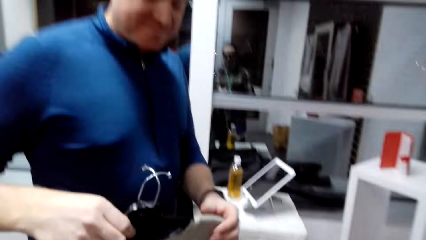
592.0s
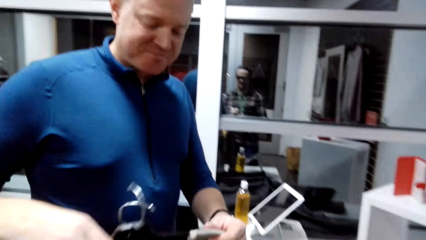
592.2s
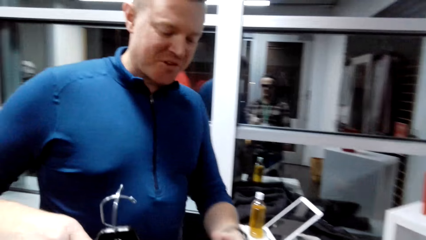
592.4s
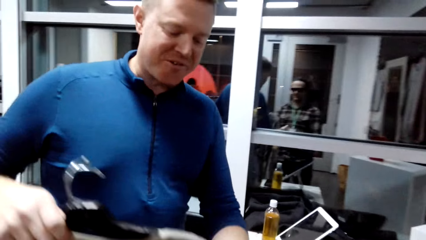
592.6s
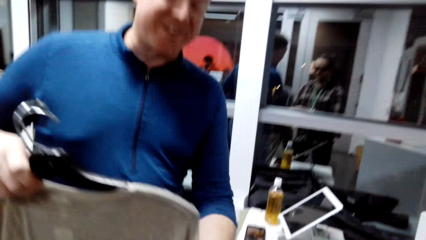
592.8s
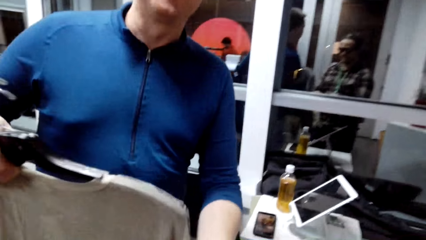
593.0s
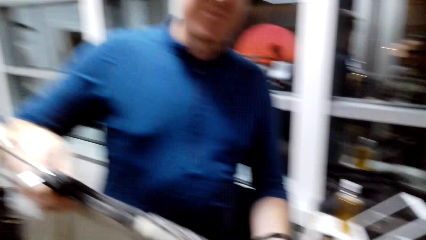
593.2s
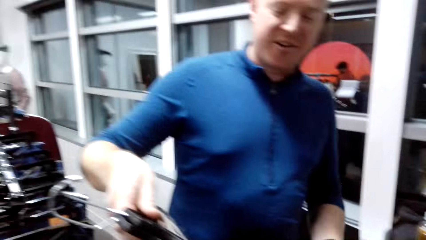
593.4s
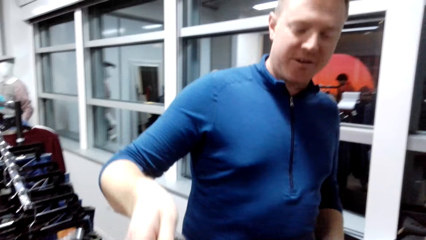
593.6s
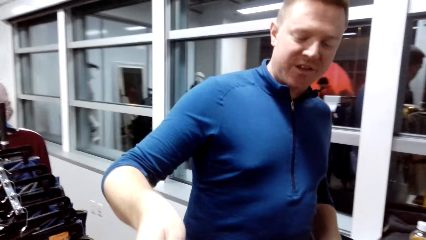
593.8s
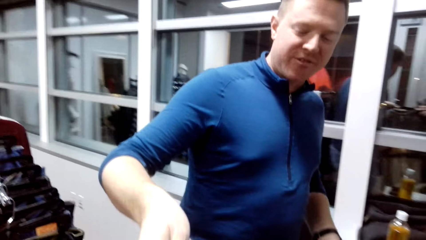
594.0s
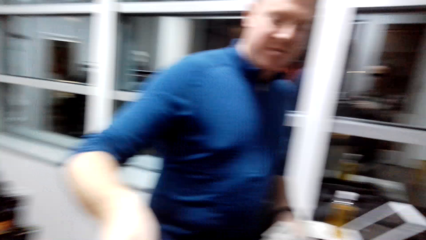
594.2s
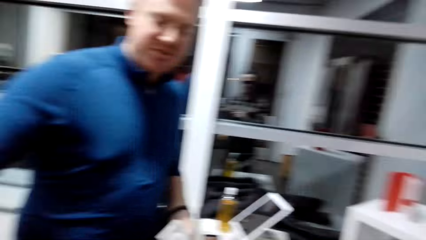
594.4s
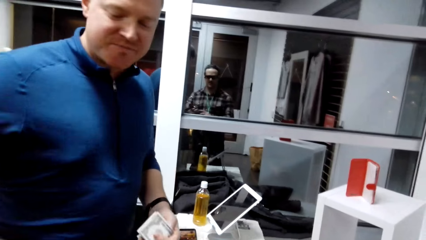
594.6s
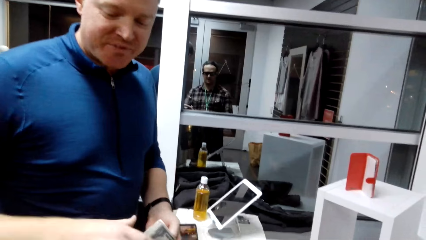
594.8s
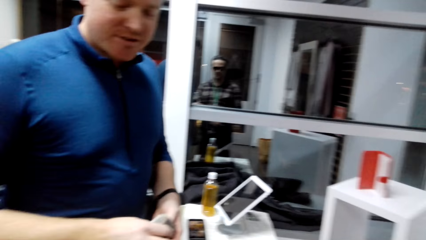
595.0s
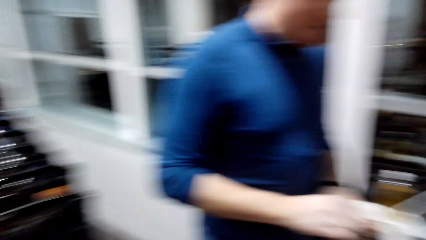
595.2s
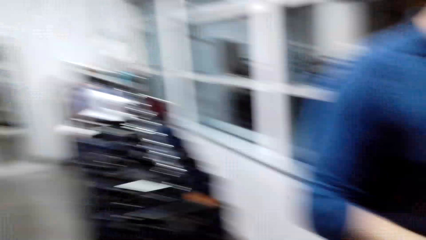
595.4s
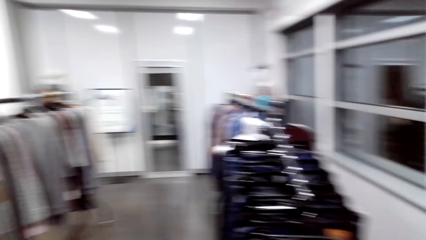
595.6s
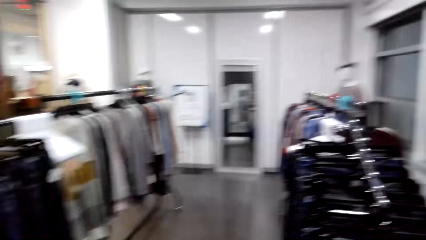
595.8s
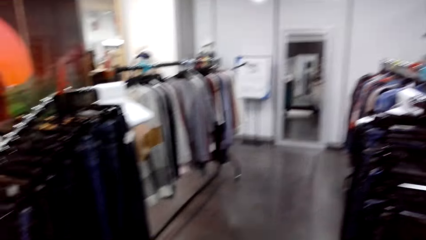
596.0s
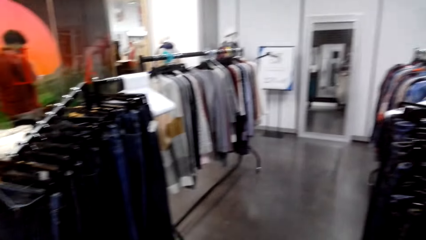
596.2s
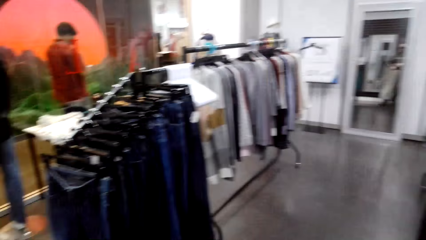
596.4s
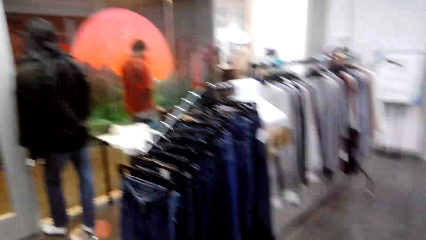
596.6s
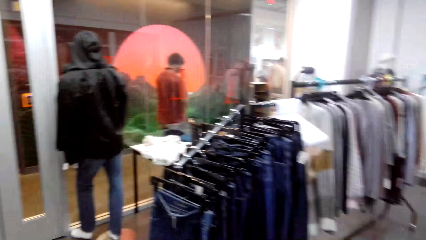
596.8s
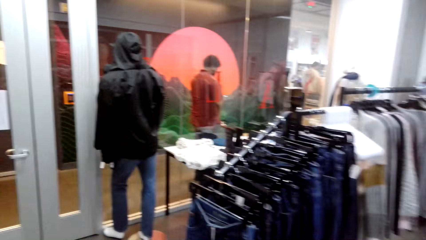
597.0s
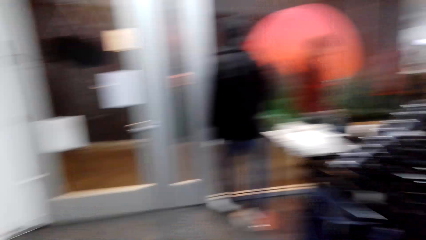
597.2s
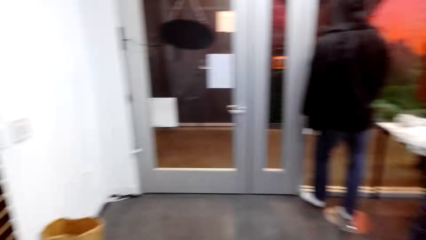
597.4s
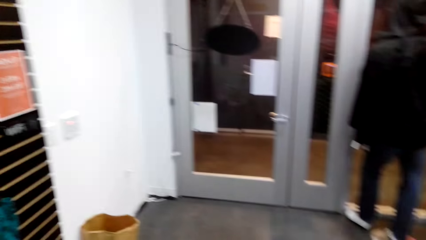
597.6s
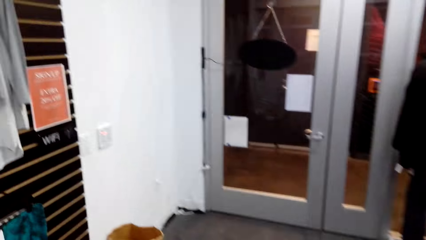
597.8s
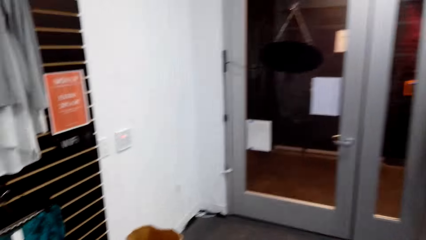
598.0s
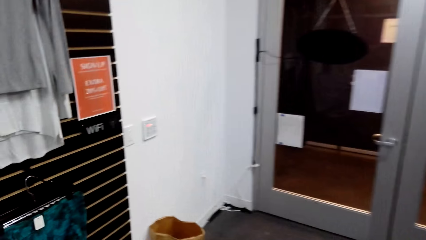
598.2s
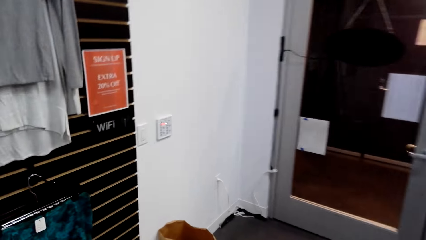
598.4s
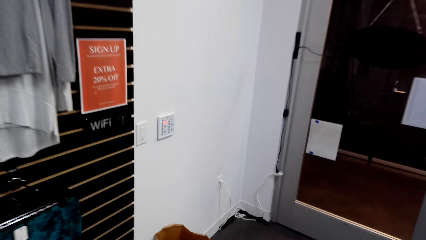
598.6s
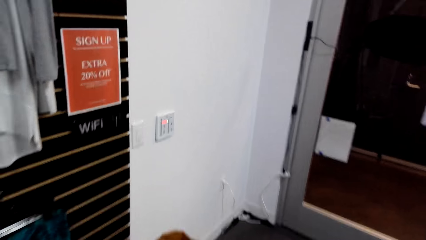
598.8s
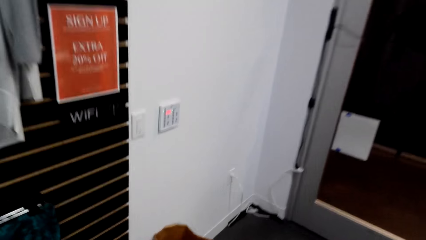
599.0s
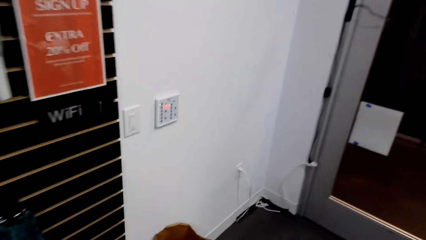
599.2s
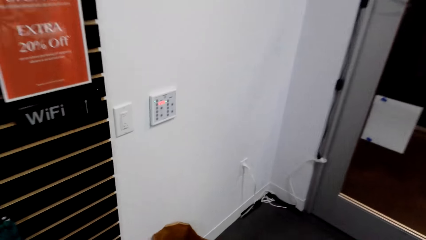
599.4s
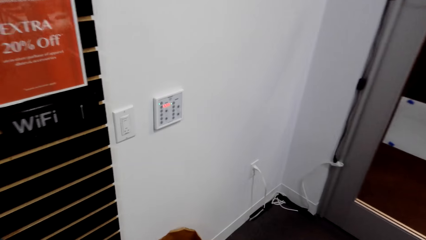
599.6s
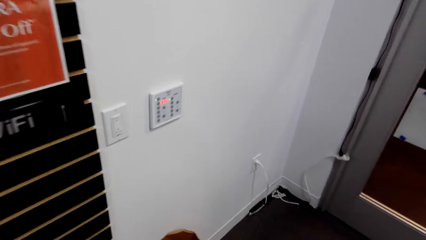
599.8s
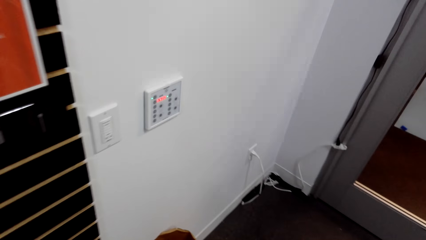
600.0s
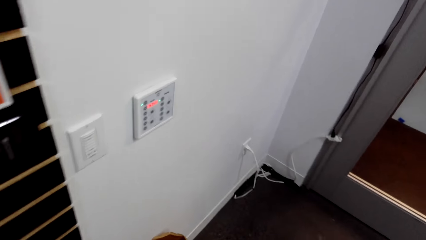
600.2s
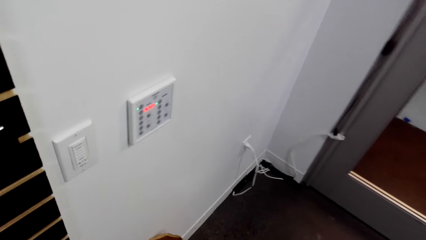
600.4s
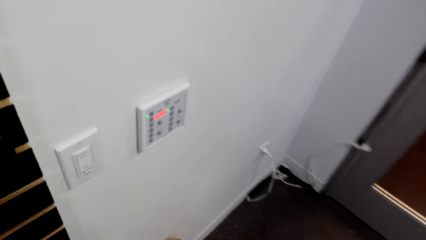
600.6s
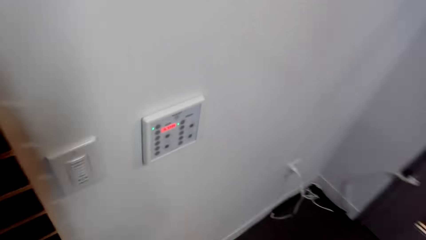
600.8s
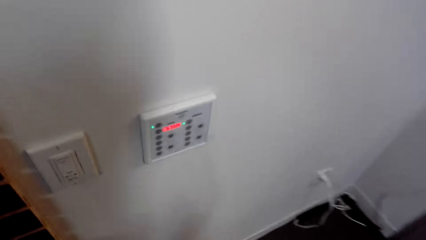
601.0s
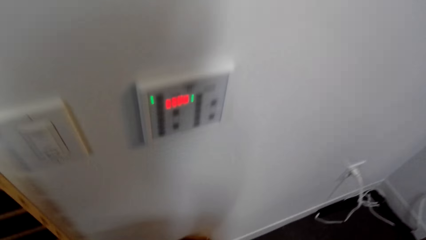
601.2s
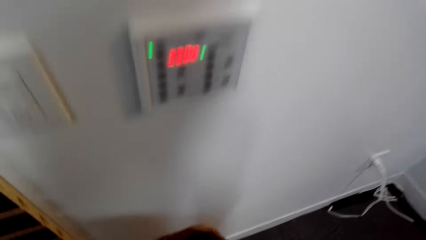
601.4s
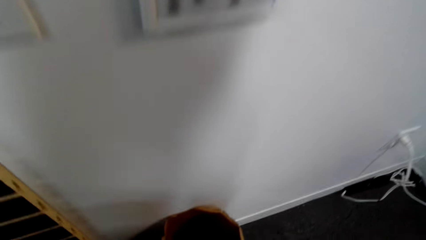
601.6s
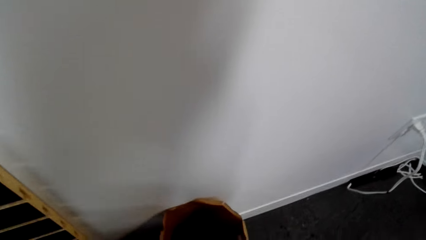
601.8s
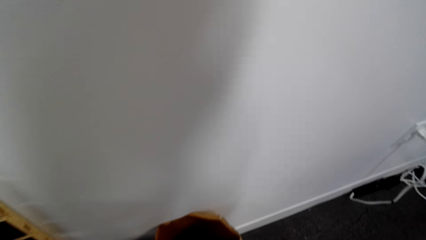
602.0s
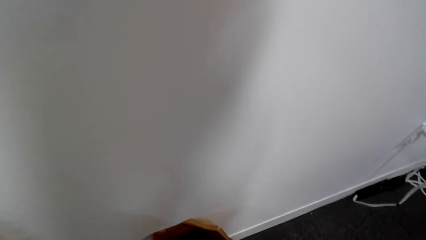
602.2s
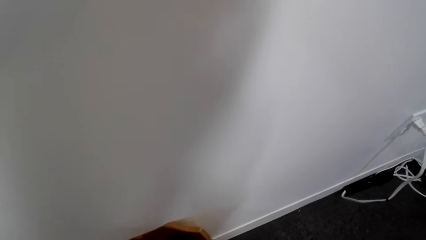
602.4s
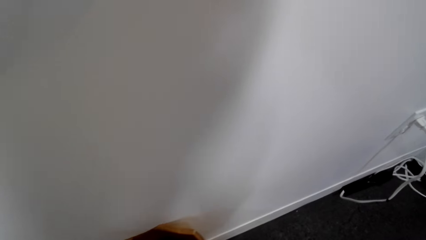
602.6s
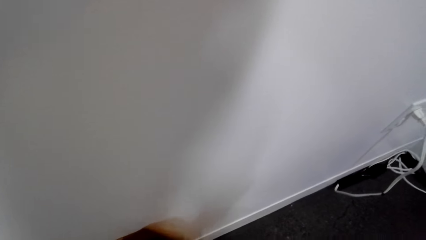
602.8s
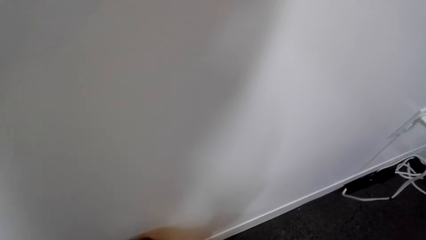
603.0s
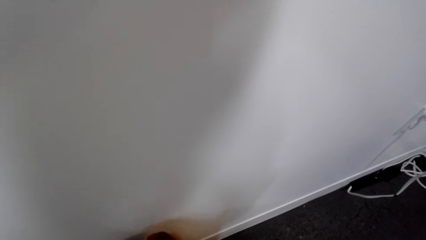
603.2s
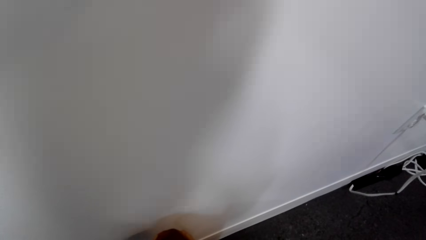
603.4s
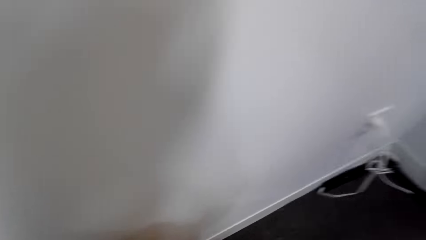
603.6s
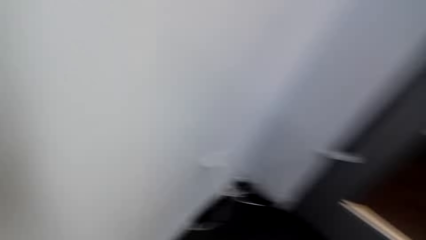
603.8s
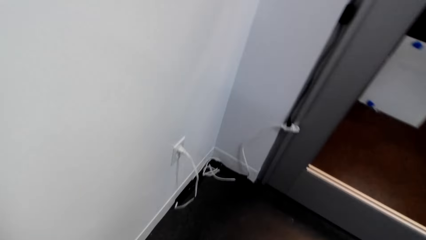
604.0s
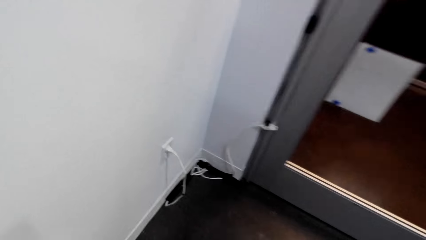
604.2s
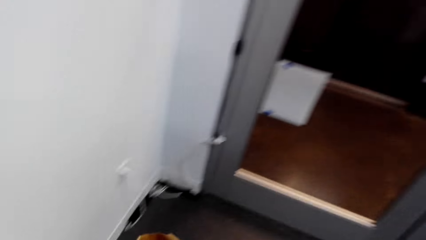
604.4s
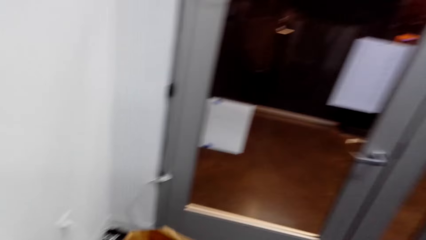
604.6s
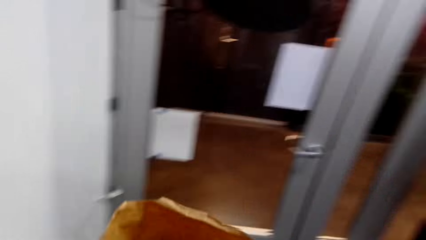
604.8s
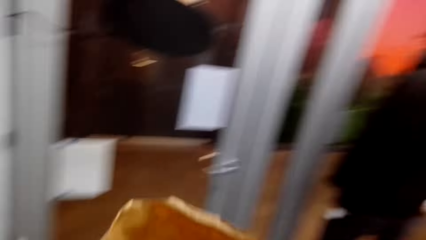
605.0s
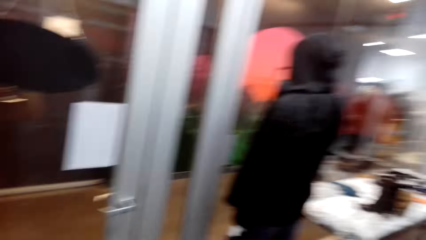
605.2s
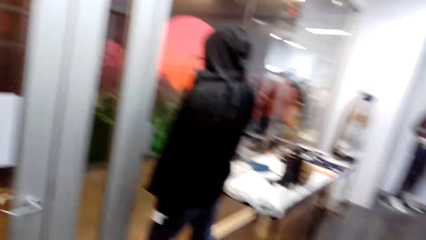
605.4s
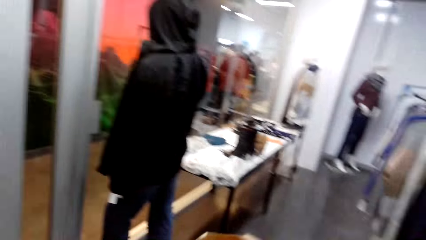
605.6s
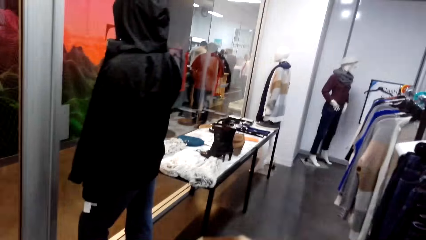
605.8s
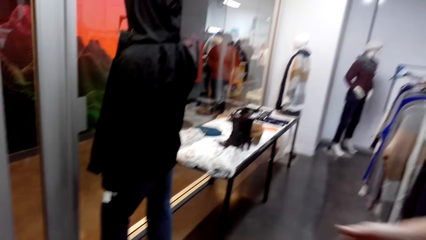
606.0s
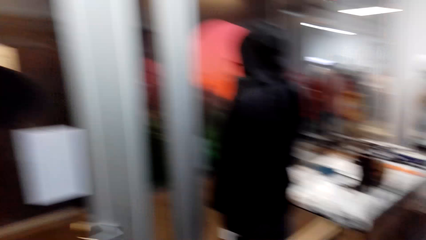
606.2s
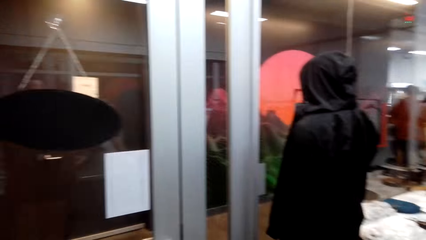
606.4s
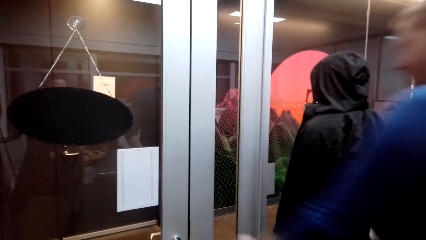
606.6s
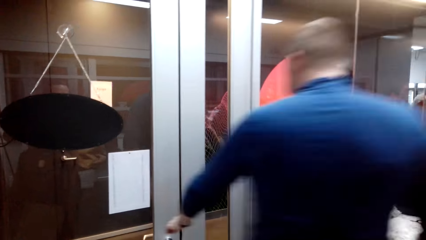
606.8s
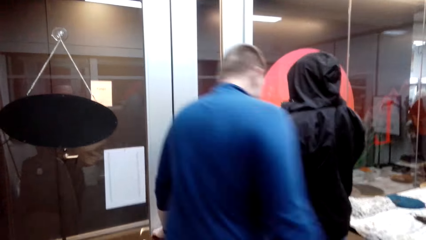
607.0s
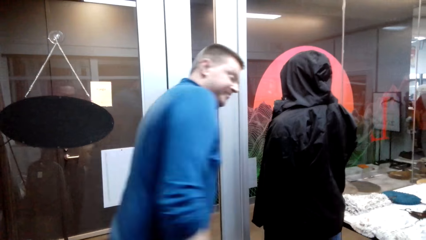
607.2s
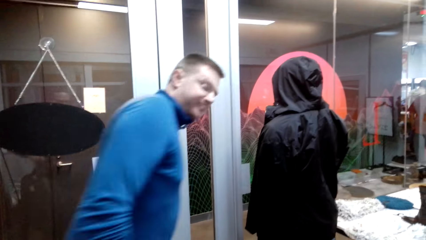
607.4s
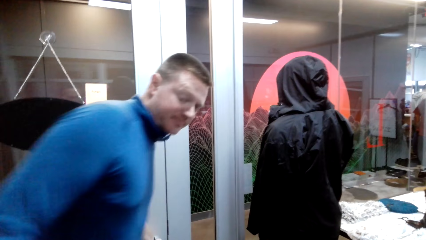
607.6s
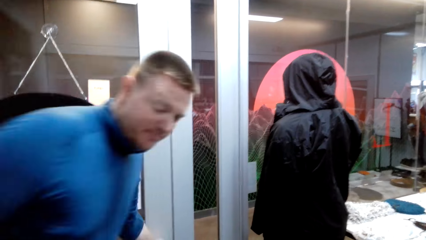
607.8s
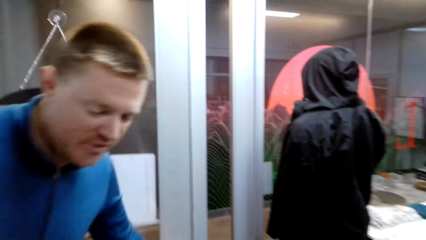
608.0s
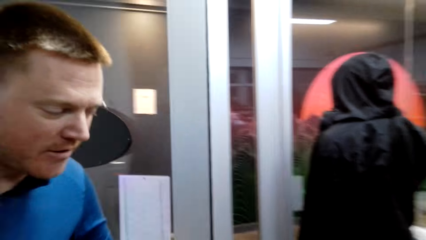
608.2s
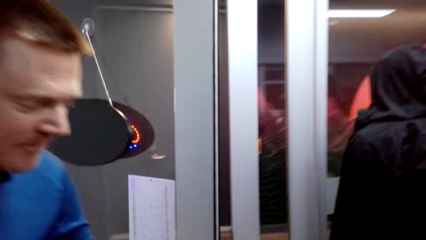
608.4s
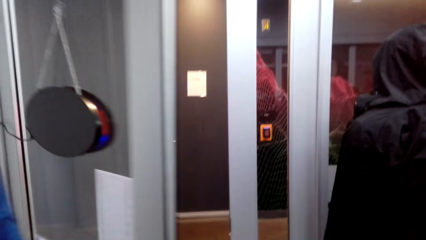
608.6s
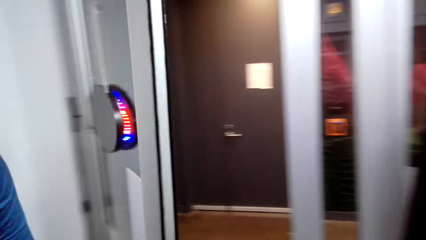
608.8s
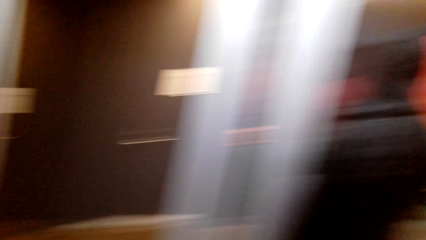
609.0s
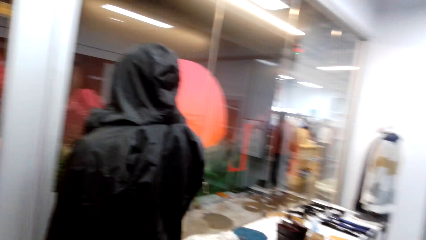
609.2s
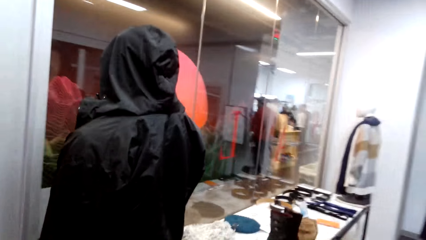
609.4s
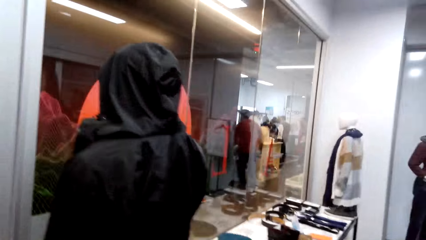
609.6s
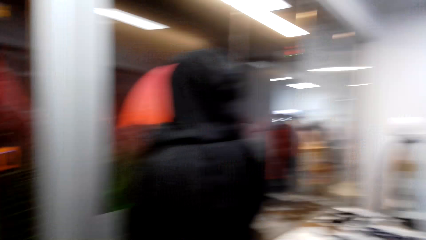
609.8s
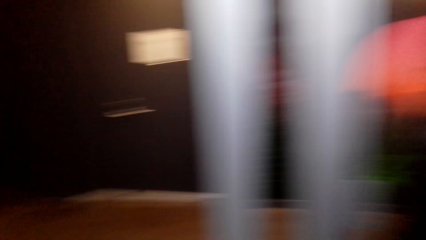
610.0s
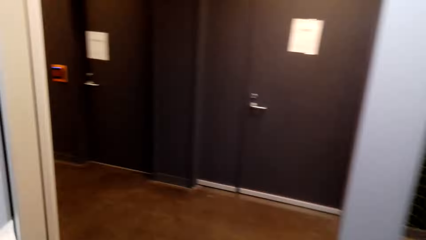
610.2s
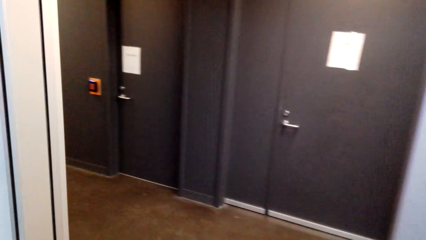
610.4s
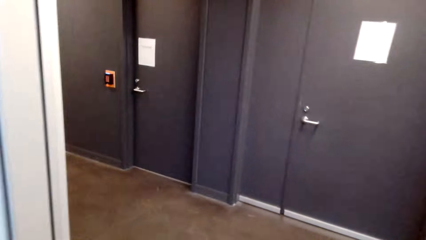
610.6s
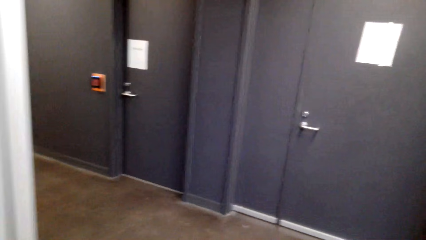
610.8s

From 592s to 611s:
The man gives the camera wearer the cloth. The camera wearer walks in the store. They turn back and move around the room. The man opens the door for the camera wearer. The camera wearer moves around the room.
